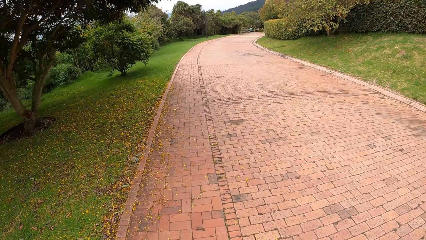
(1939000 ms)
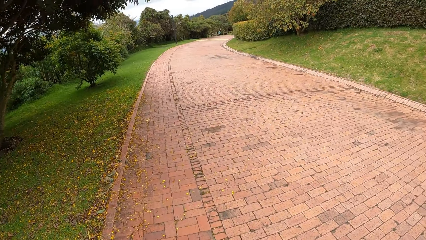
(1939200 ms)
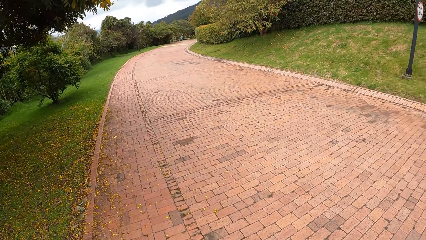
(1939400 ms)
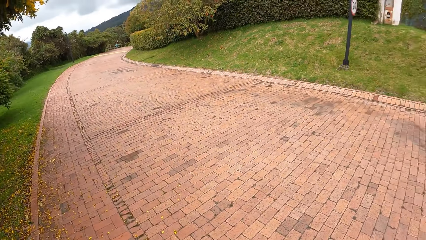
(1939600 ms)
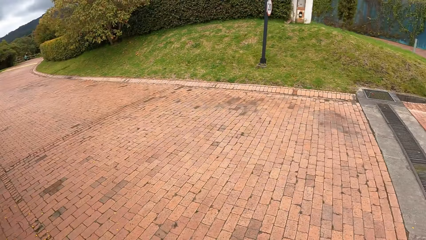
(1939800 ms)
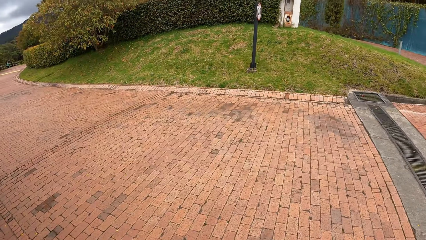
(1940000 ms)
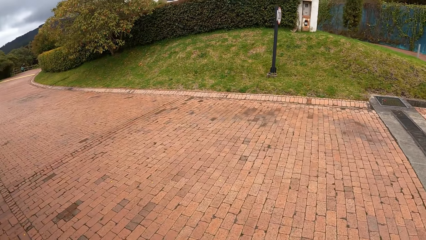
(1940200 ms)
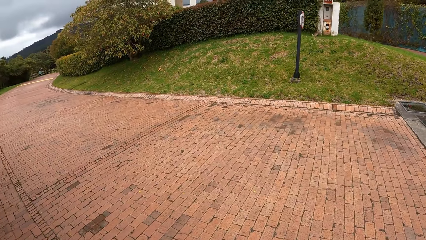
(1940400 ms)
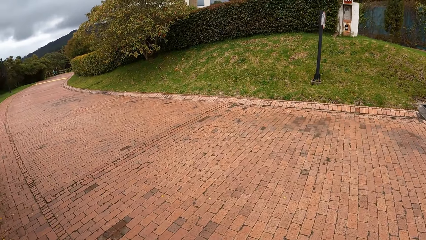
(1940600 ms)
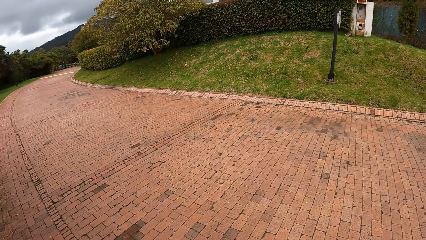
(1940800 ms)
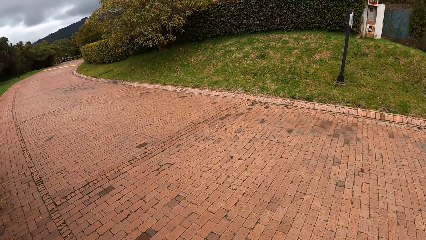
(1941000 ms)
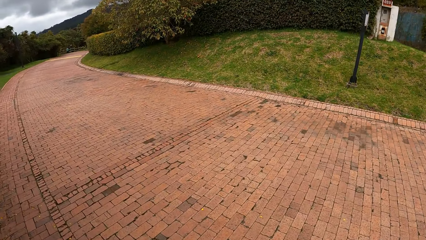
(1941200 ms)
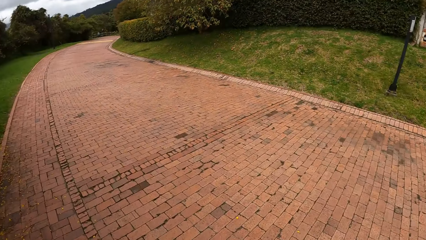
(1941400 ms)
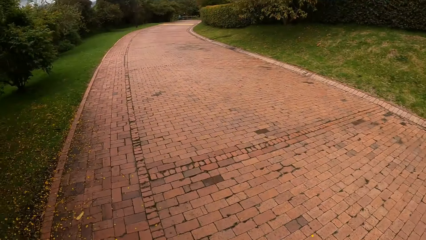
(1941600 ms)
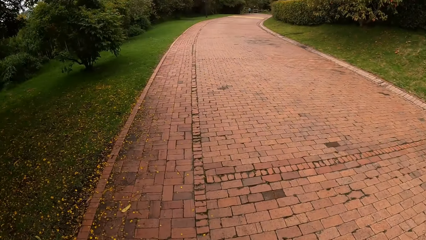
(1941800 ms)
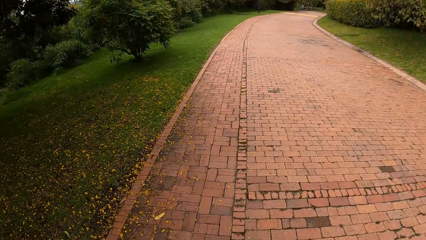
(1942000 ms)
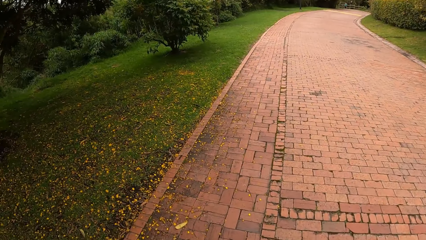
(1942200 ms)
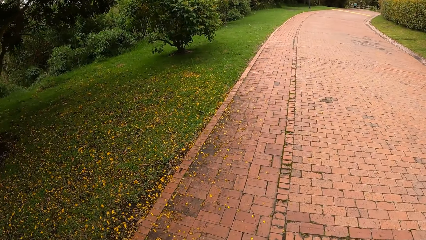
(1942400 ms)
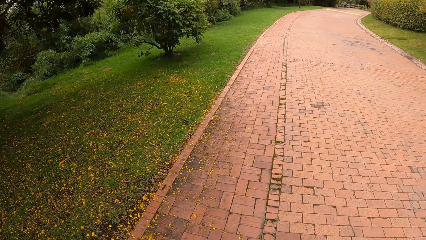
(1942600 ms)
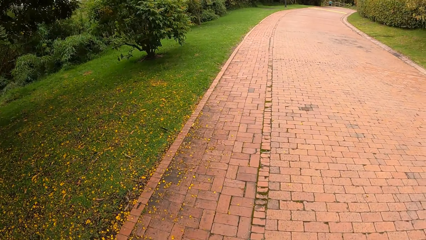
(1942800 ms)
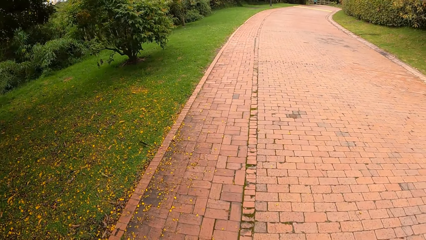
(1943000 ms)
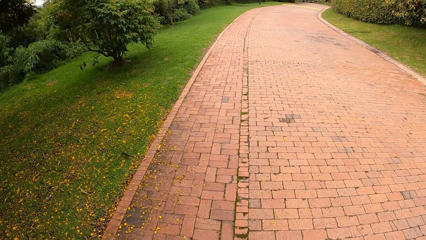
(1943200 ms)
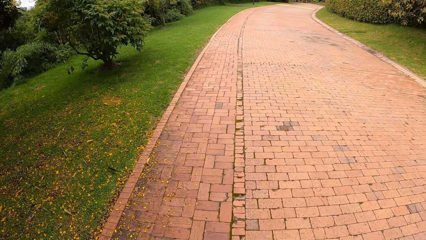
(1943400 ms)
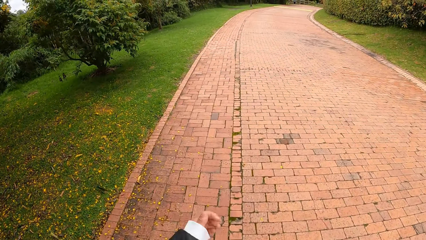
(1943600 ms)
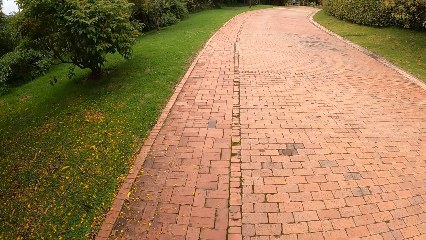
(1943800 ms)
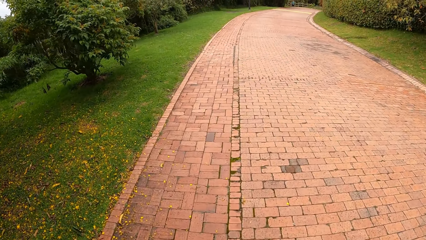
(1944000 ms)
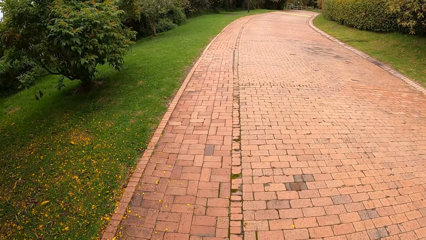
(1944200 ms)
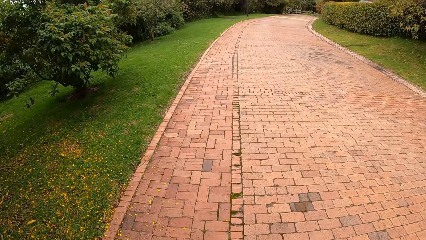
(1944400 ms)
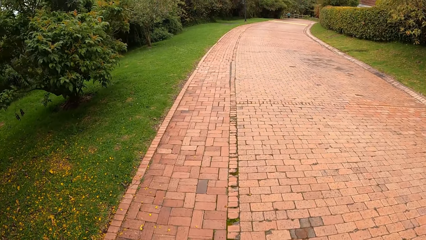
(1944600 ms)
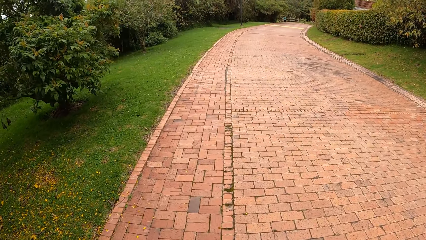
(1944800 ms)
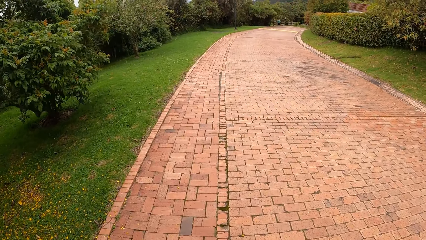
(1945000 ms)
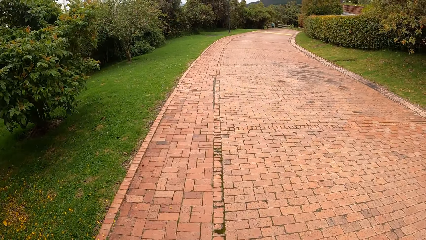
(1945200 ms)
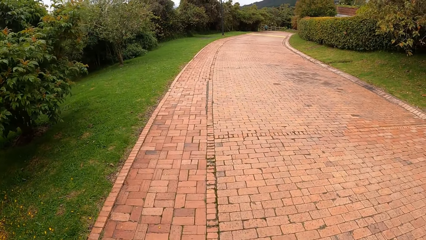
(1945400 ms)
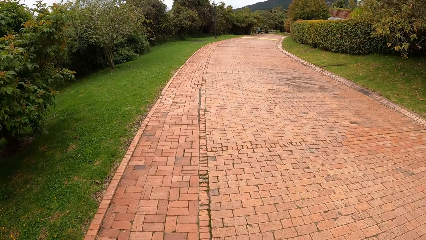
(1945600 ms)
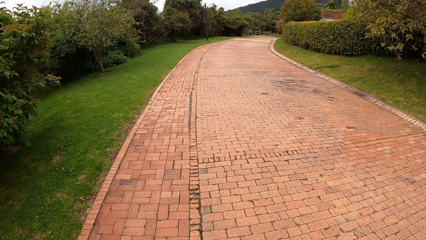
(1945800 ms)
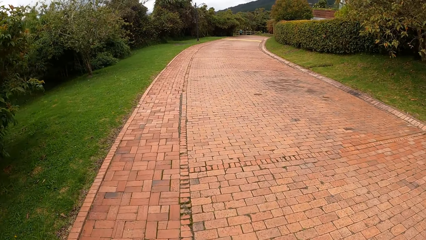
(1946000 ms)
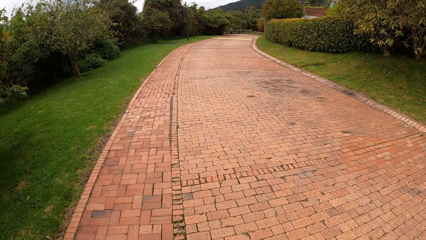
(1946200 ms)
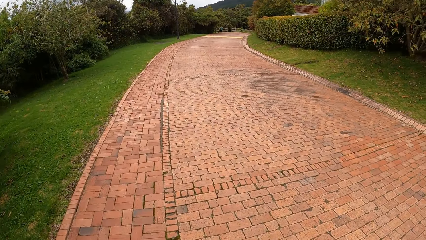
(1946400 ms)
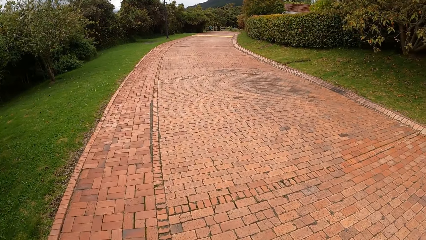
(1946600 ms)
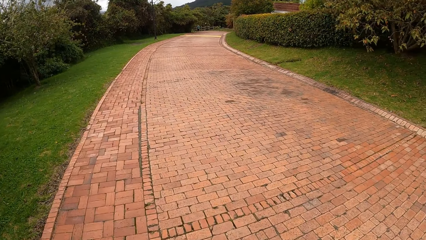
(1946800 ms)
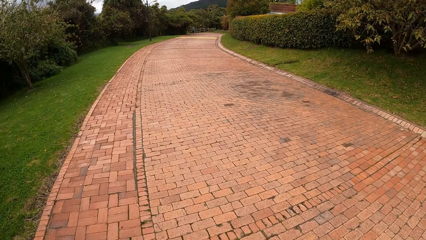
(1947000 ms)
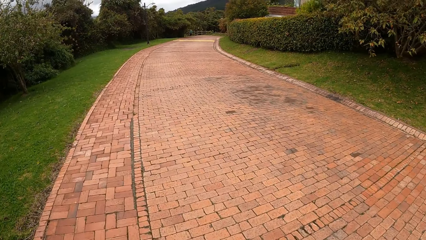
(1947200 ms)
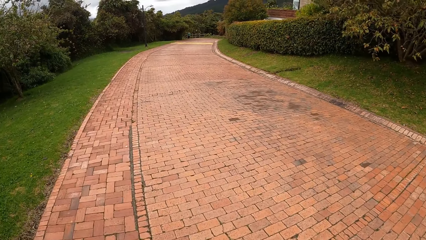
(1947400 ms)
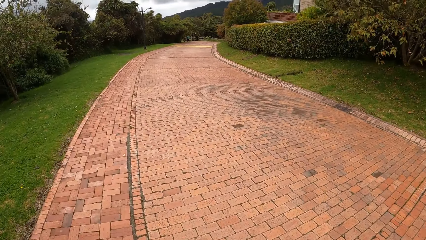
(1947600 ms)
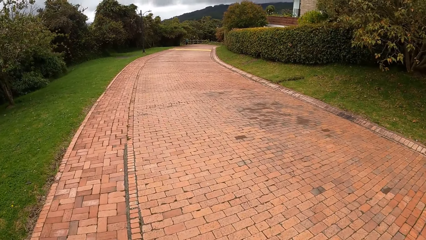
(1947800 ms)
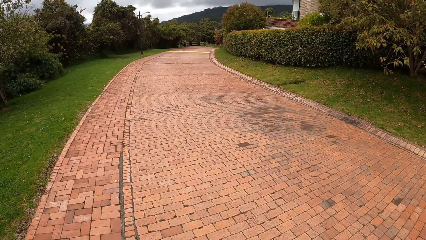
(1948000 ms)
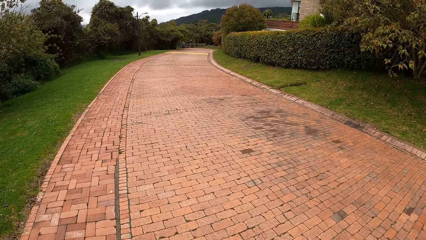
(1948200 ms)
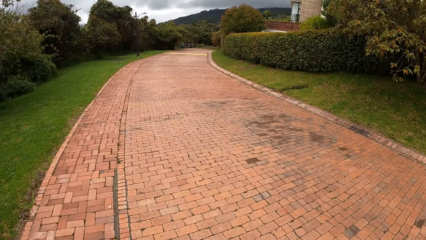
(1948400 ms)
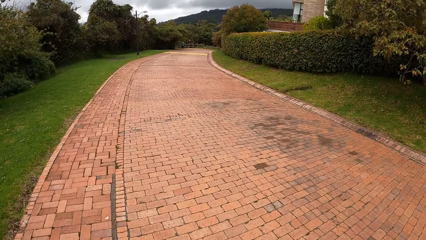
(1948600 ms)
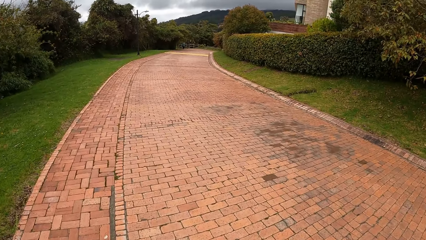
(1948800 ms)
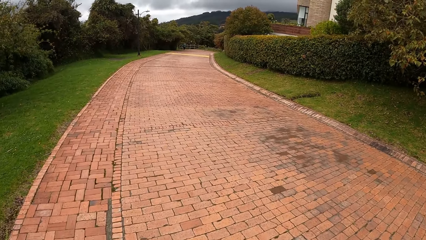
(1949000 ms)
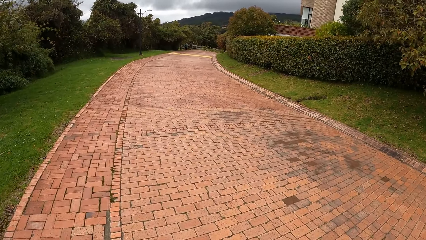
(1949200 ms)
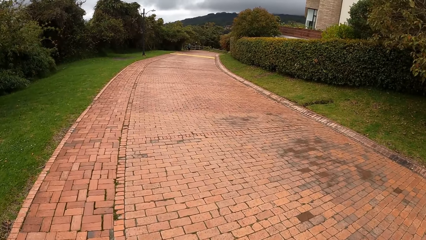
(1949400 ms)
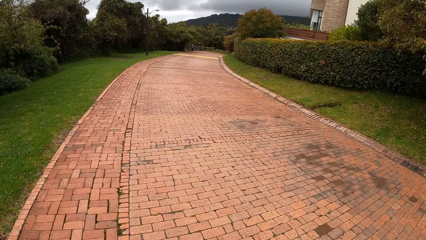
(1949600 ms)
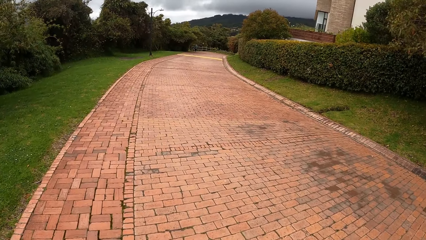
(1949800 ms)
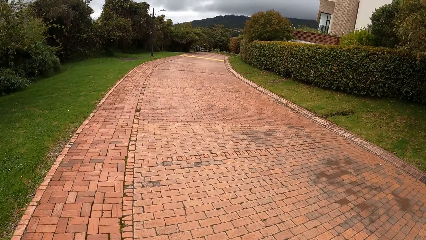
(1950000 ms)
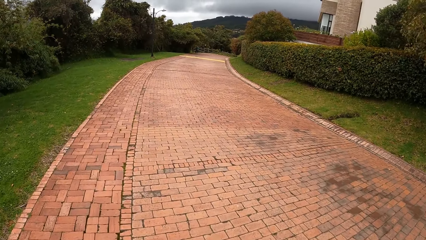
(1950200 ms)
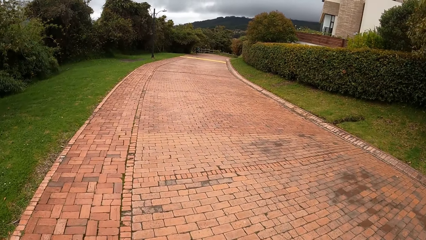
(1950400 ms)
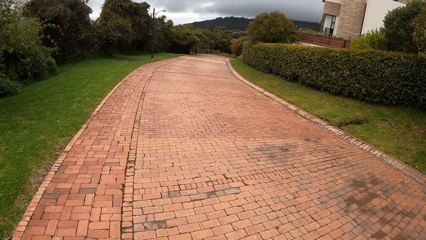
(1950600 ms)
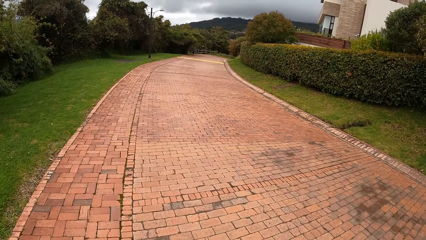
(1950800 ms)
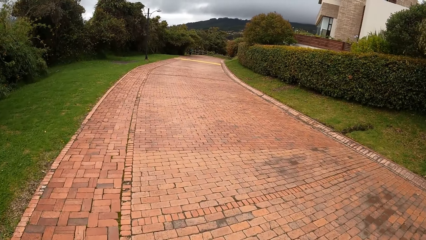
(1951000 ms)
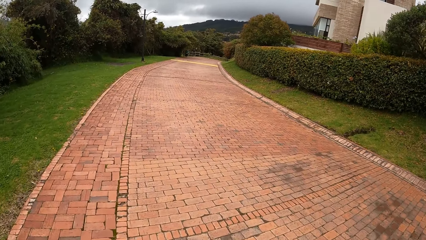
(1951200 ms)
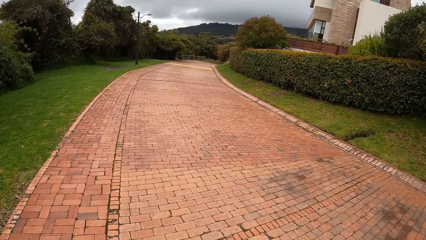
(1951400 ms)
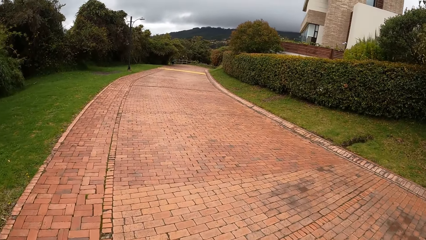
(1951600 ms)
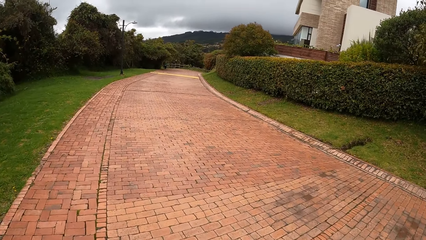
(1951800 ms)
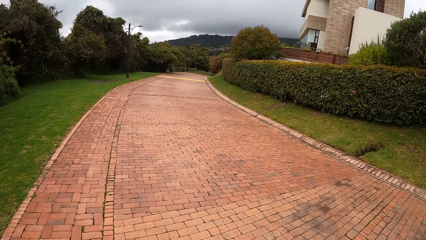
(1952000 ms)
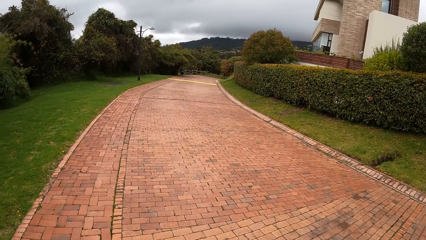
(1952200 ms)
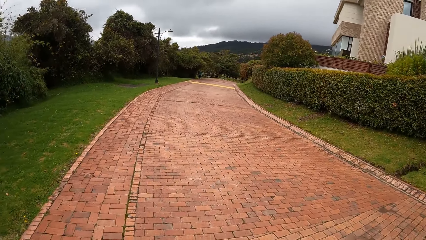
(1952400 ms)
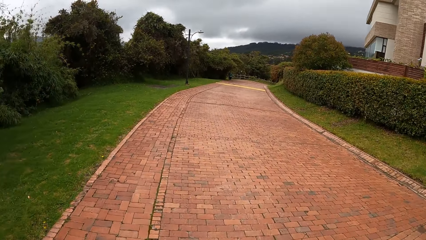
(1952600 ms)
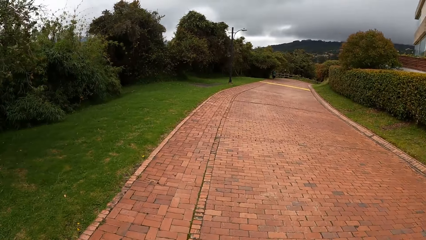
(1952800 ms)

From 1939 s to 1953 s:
The camera wearer looks around. She walks across the pavement. She moves her left hand towards her face. She walks with a woman towards another woman on the road.

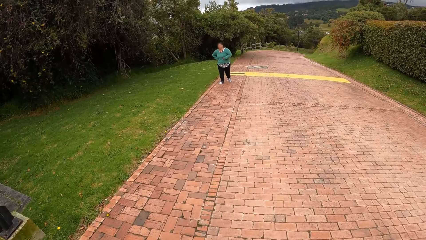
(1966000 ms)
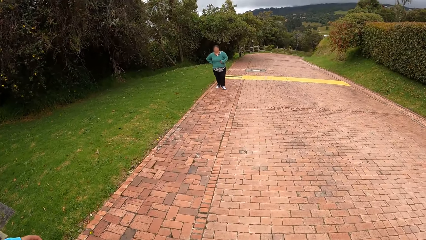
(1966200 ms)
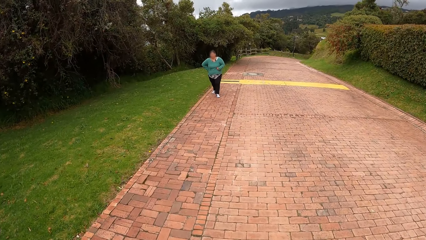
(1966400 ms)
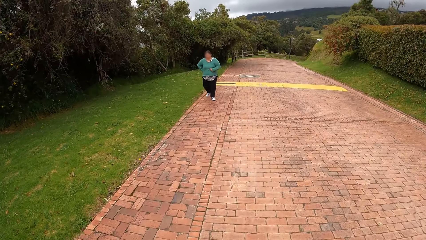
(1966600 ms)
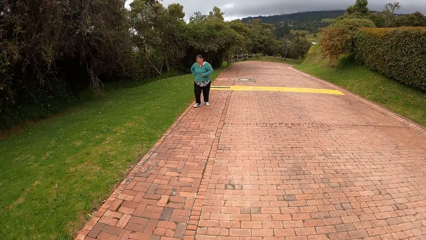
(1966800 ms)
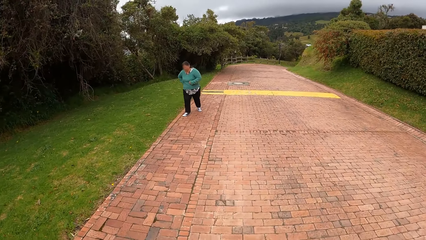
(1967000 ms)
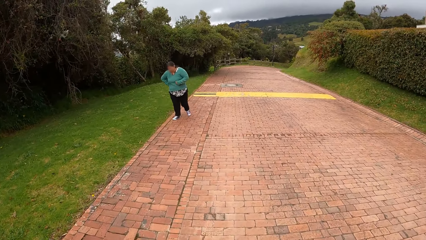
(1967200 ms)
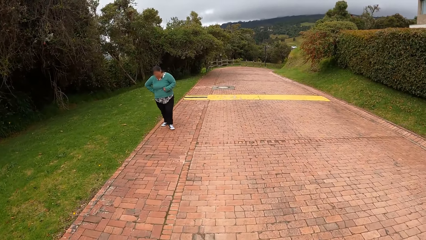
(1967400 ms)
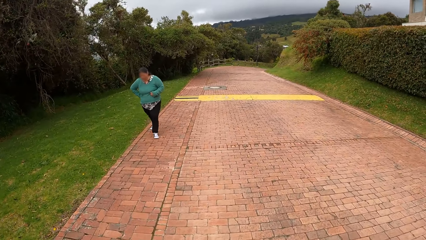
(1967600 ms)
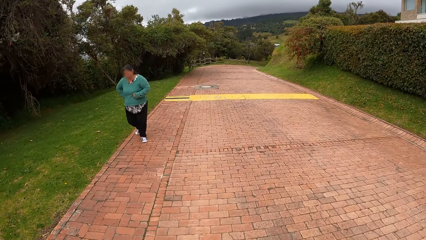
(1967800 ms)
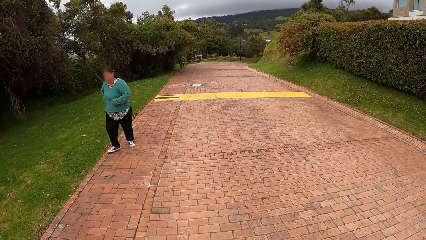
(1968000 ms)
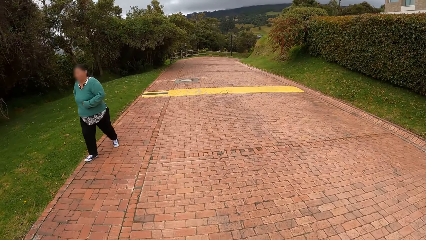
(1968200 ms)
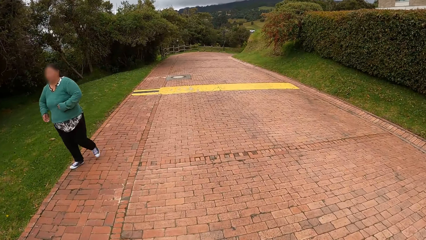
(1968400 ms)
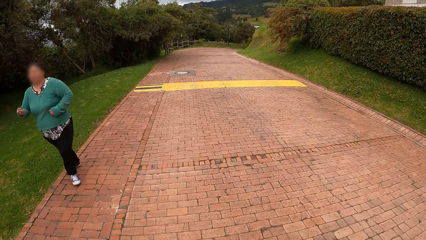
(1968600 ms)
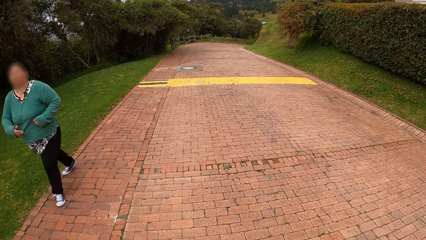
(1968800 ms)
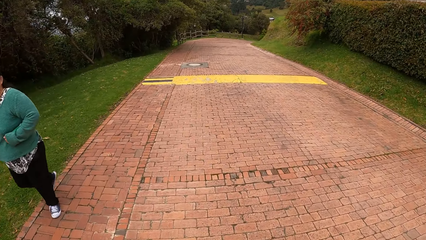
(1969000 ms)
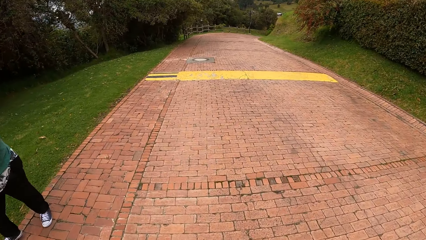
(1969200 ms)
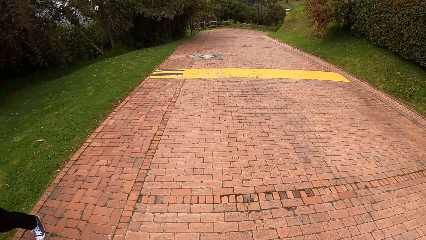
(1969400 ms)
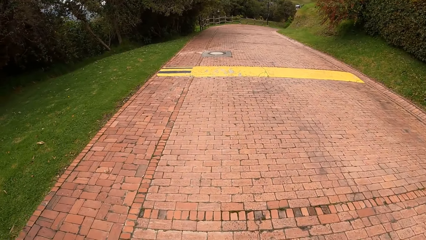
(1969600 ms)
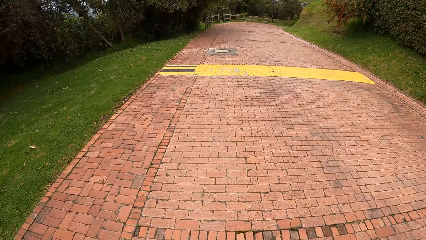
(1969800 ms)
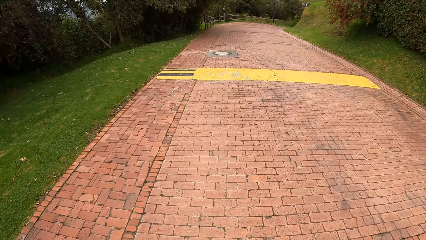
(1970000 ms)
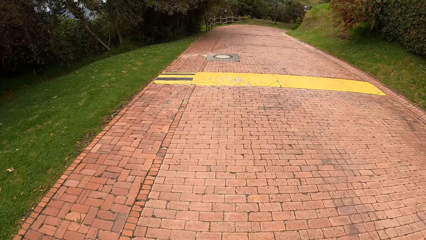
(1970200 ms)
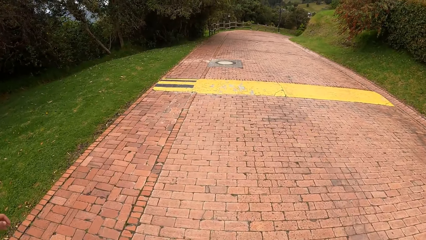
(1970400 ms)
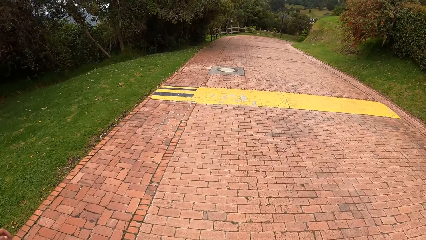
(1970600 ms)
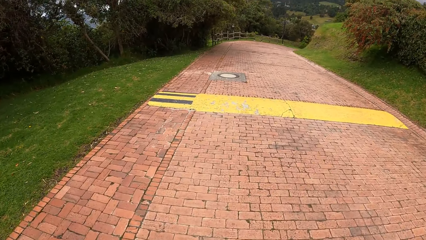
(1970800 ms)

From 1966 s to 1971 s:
A woman walks past the camera wearer.
